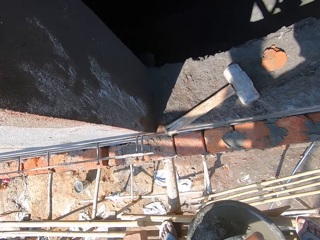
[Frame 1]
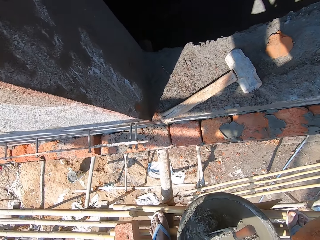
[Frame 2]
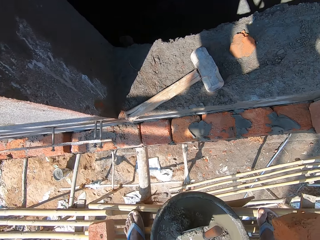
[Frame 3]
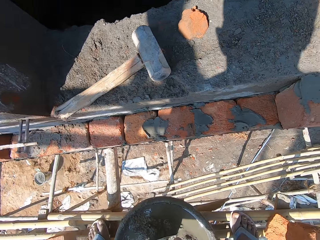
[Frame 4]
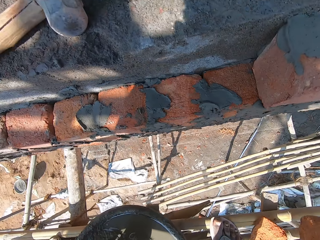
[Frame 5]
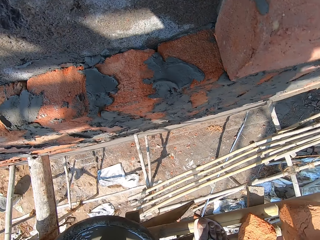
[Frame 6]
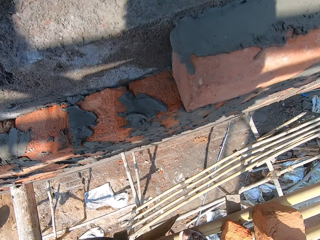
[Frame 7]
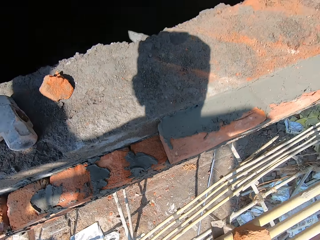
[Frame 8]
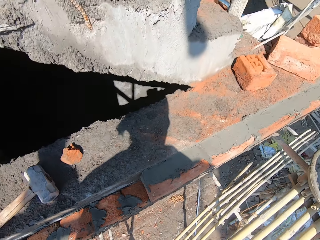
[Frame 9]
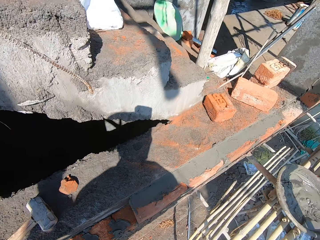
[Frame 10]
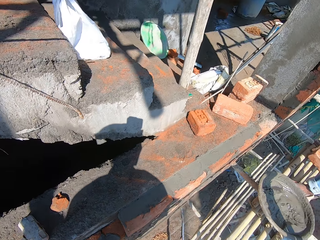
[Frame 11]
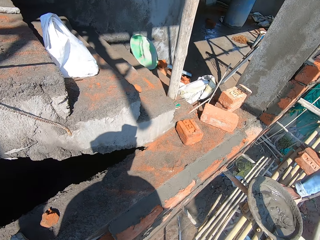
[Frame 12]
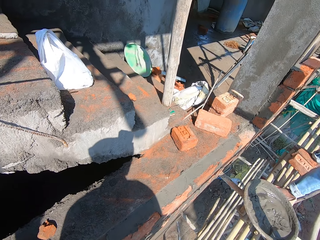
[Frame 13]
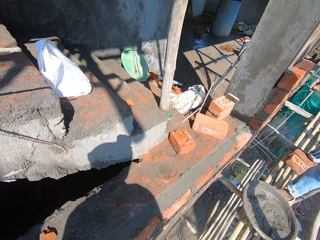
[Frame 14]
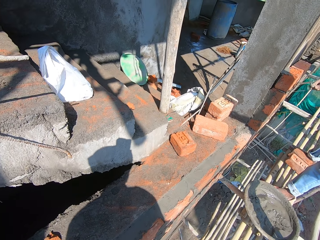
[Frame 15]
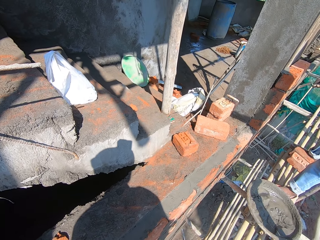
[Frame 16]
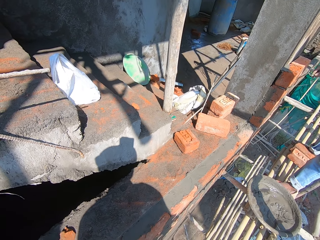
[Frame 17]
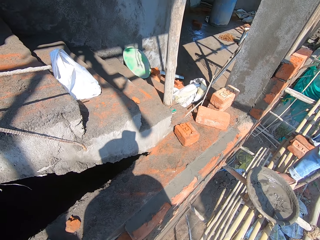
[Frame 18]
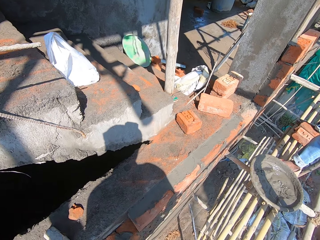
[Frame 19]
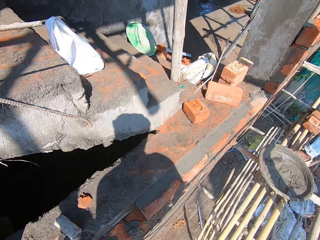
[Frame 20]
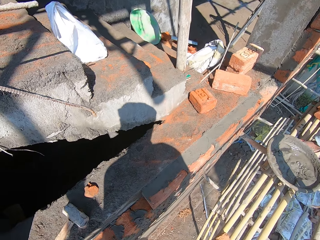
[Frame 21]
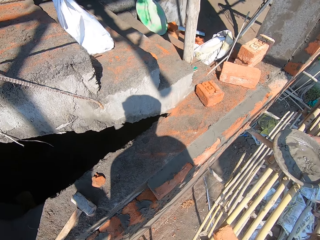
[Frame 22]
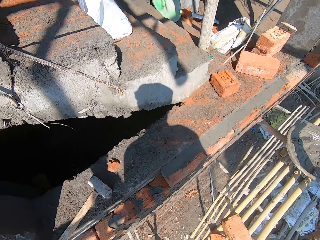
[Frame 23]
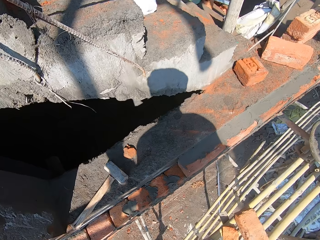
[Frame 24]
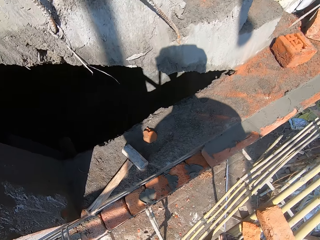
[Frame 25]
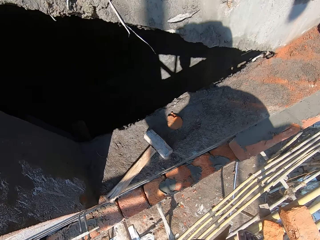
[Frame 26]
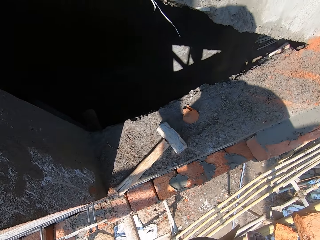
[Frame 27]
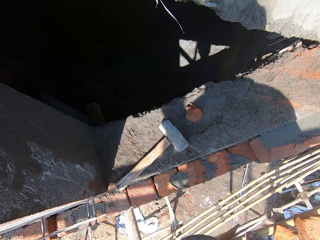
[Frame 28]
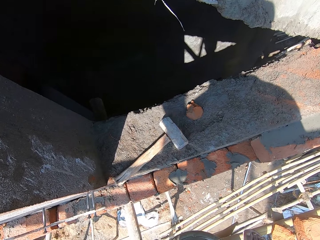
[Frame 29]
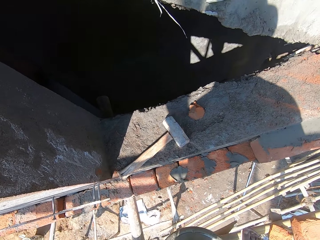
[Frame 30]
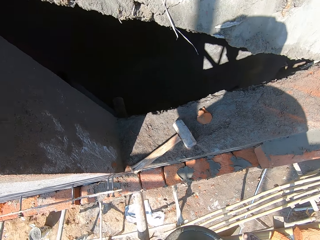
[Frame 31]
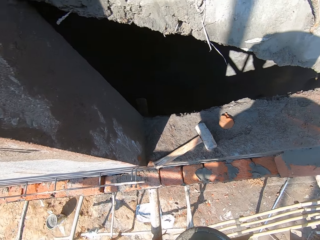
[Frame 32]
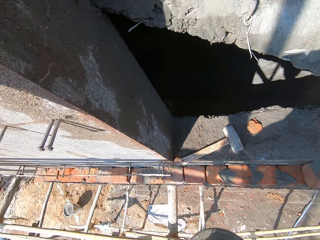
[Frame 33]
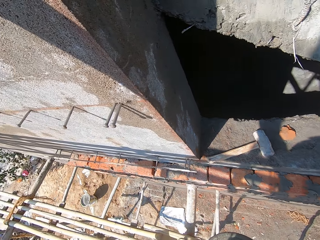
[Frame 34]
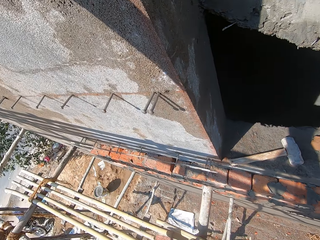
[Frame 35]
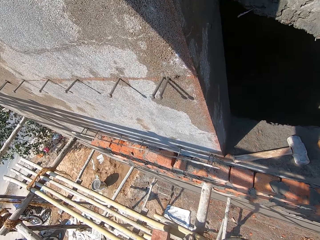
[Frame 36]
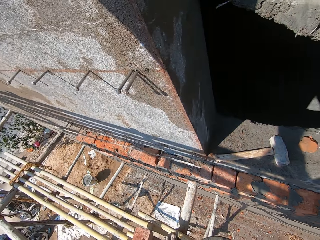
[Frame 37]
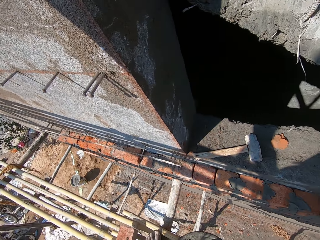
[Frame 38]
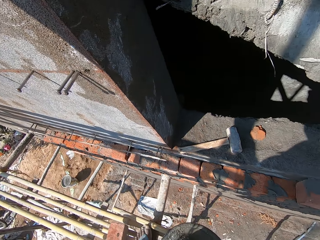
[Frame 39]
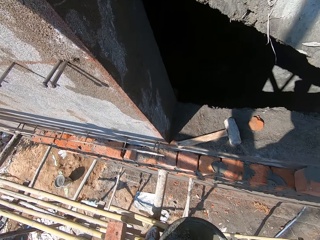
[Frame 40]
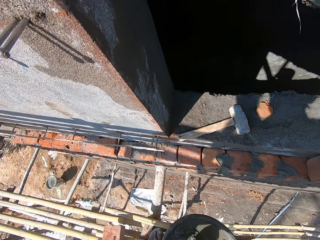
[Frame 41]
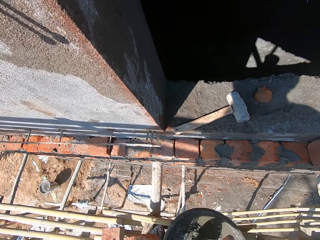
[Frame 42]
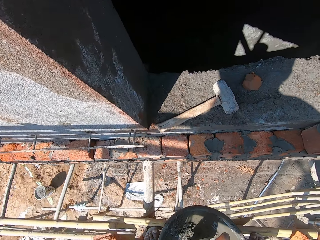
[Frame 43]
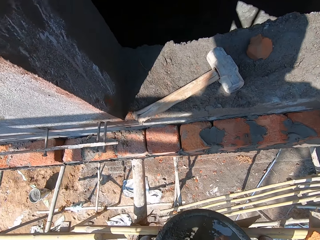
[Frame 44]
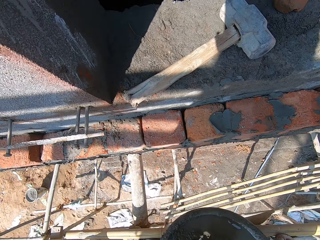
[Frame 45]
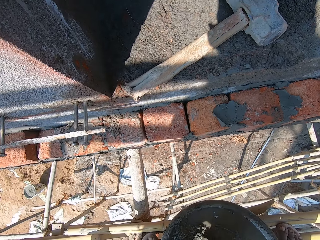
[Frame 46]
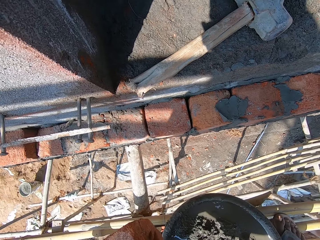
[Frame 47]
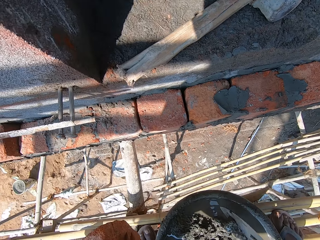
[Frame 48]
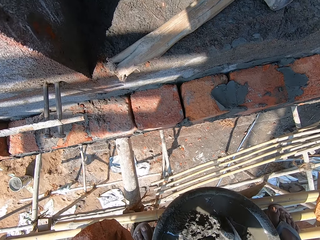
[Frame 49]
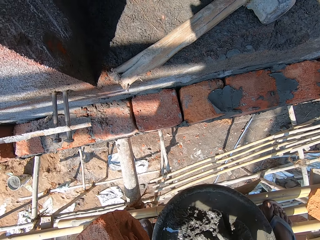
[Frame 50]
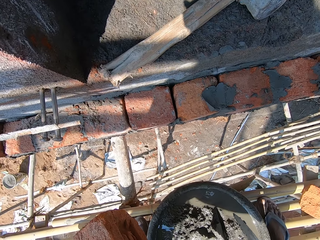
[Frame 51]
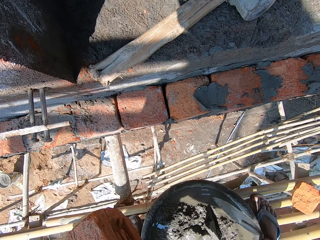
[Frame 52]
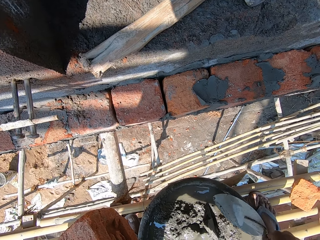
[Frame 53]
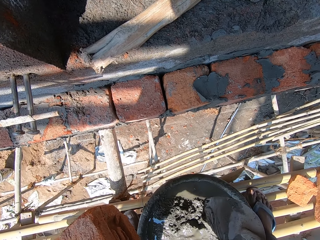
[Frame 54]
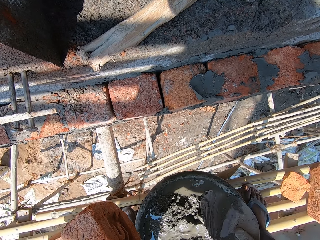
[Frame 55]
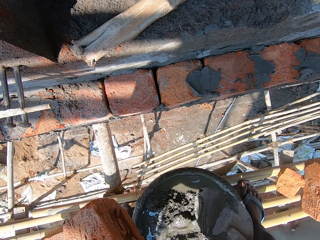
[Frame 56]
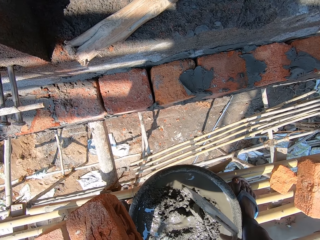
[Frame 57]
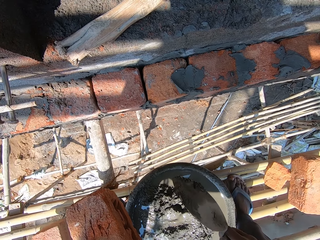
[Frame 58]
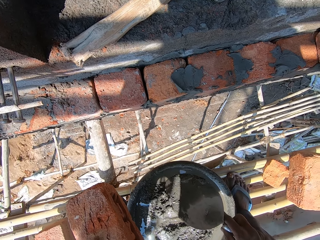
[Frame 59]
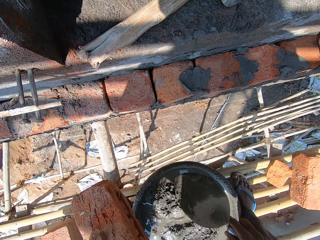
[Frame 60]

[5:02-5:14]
The camera wearer drops the brick on the bamboo scaffold with his right hand. He stares around. A man rubs mortar on the wall with a trowel in his right hand. The camera wearer holds the brick in his left hand. He holds a trowel in his right hand.

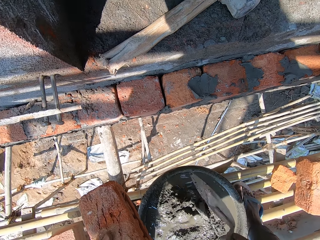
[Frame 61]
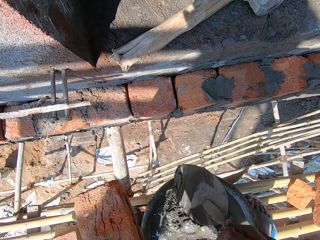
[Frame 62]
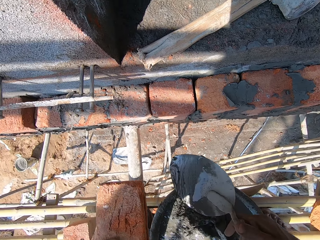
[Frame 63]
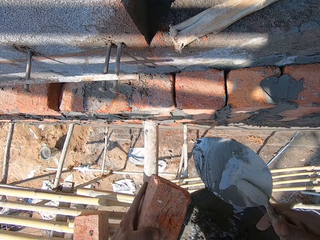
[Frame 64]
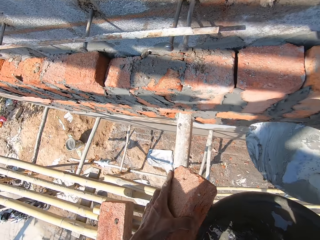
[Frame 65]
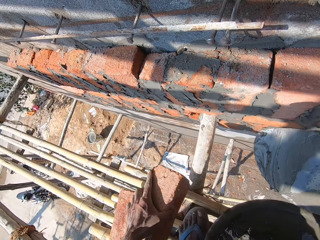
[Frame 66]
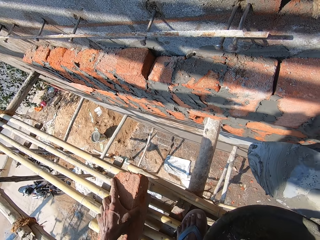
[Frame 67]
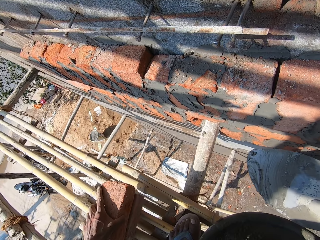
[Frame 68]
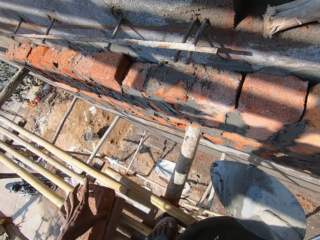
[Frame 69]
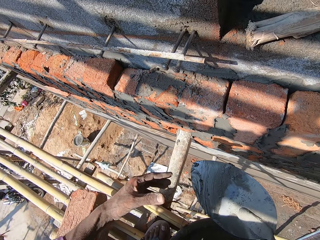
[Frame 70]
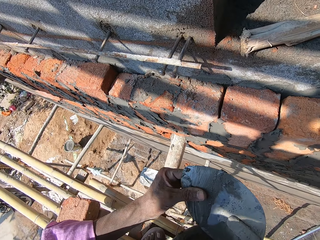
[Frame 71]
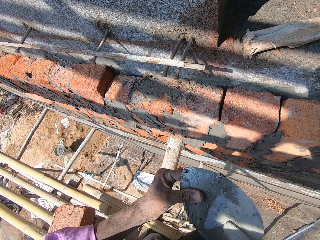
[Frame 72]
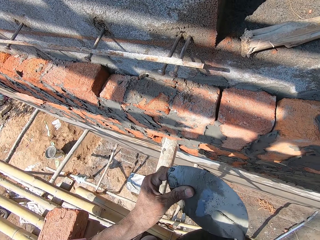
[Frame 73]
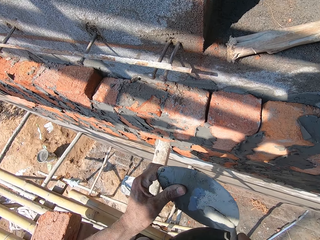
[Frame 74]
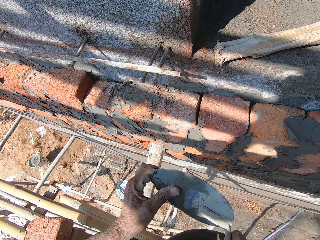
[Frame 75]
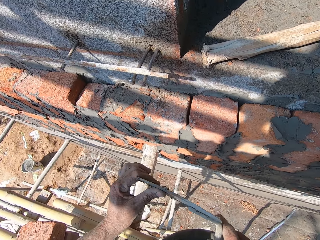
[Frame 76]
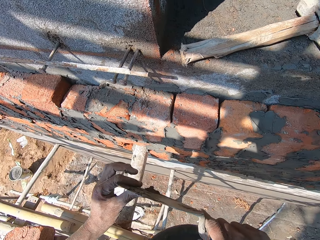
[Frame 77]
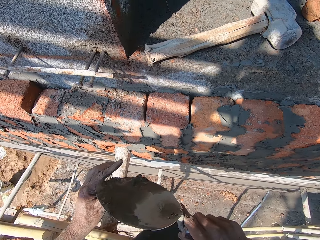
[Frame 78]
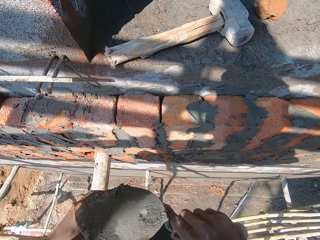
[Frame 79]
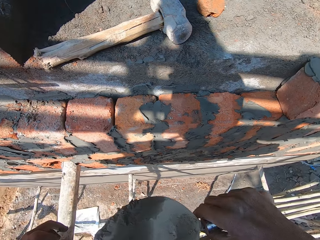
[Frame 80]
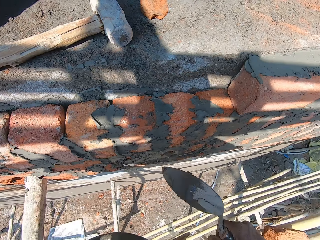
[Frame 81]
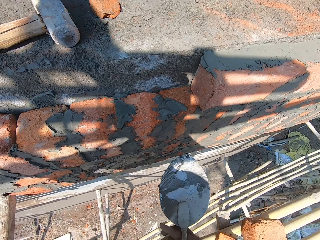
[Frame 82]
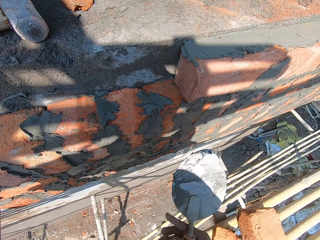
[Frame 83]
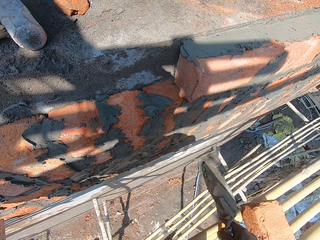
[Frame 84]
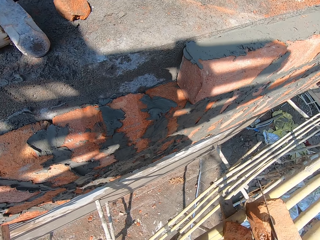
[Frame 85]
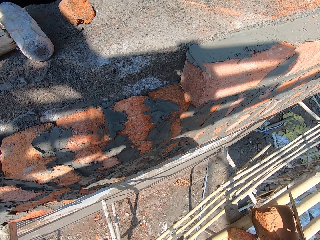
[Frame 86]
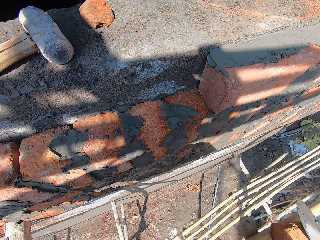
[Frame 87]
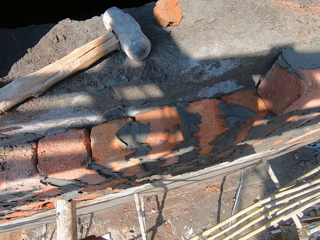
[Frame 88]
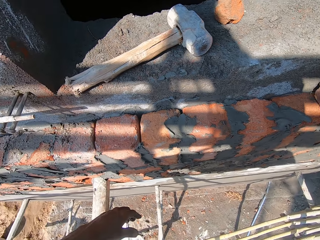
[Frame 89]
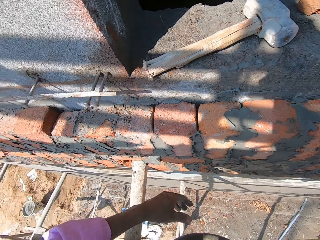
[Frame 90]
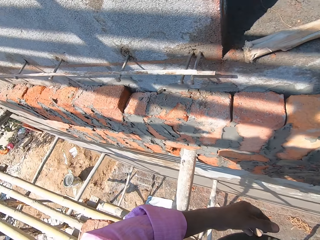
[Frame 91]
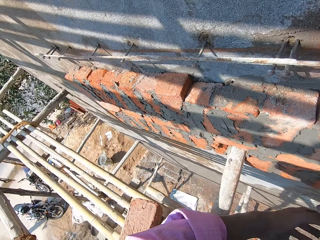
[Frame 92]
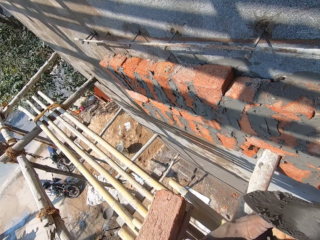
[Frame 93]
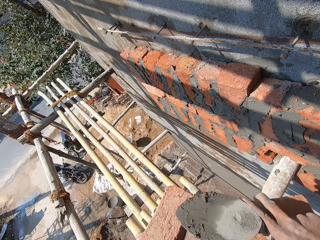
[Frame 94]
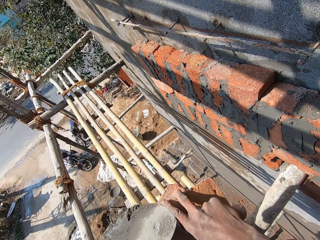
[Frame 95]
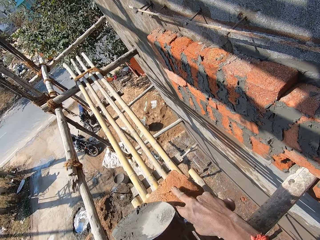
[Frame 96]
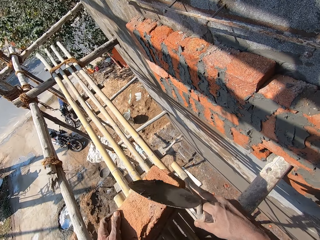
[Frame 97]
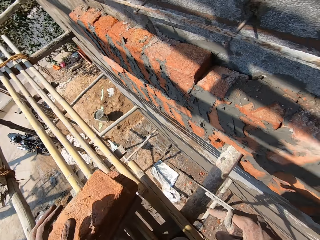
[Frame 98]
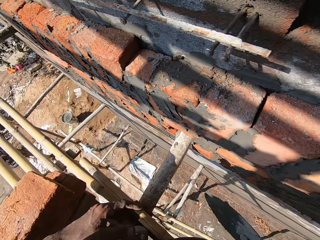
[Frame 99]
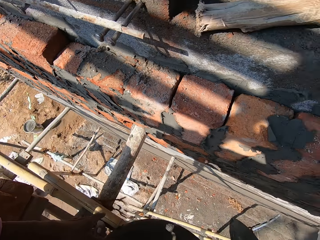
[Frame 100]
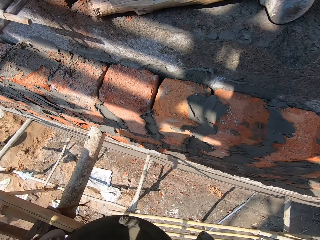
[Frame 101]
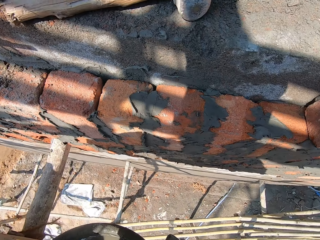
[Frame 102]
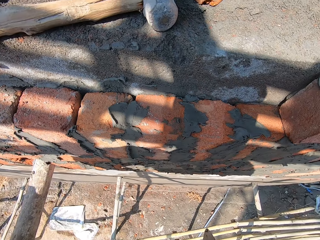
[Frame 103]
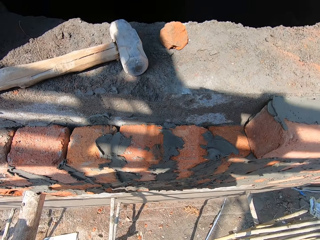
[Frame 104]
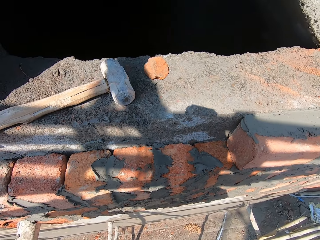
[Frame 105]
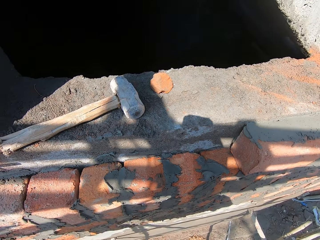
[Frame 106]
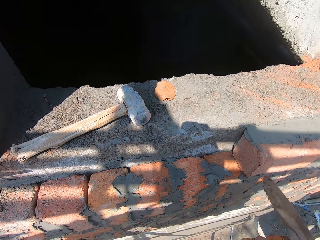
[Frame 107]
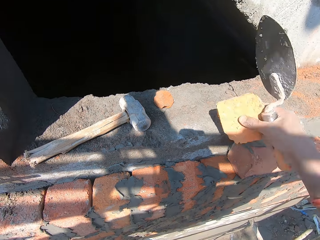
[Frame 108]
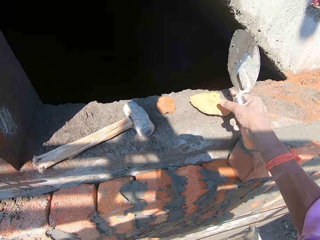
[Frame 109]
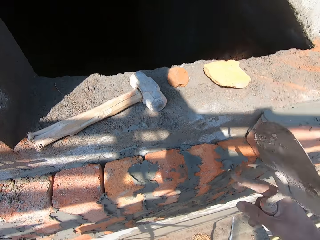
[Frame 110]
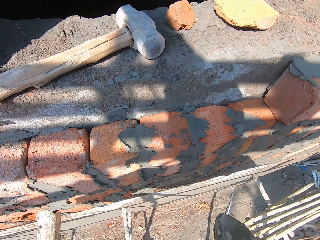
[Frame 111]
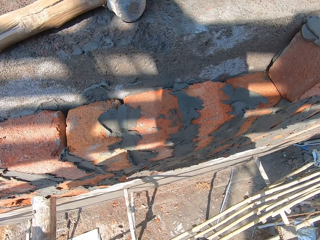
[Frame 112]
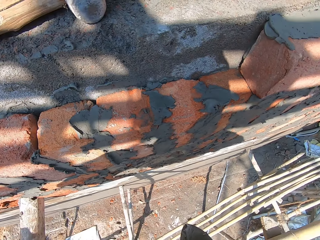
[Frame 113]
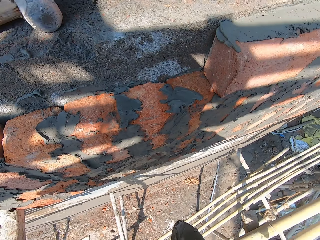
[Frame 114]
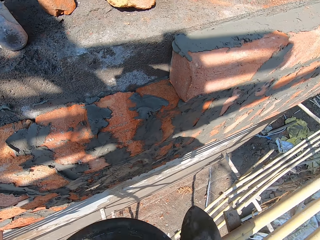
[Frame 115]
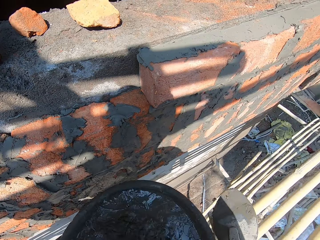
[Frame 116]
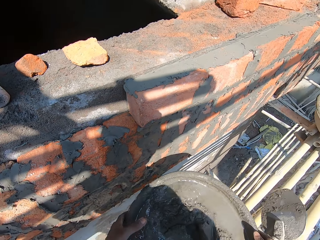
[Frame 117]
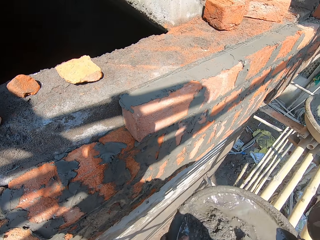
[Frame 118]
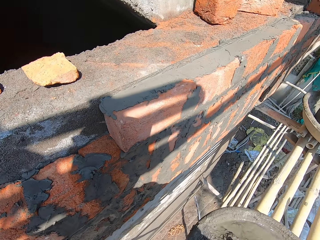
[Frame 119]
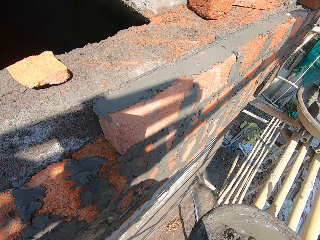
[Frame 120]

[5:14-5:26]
The camera wearer drops the brick on the brick with his left hand. He touches the trowel with his left hand. He holds the trowel with his left hand. He looks around. He picks the brick on the bamboo scaffold with his right hand. He holds the brick with both hands. He drops the brick on the bricks with both hands. He drops a piece of brick close to the staircase with his right hand. He moves the basin. He drops the bowl of mortar on the bamboo scaffold with both hands.
